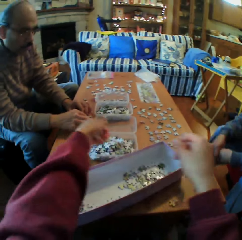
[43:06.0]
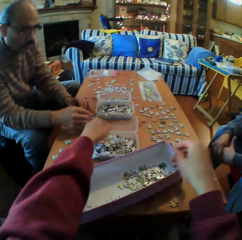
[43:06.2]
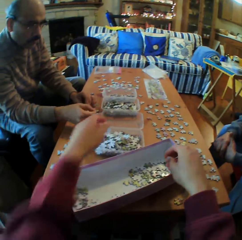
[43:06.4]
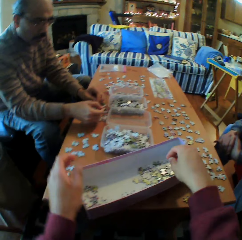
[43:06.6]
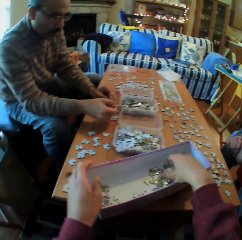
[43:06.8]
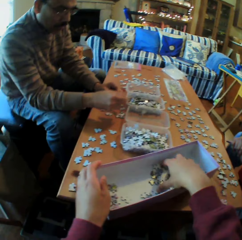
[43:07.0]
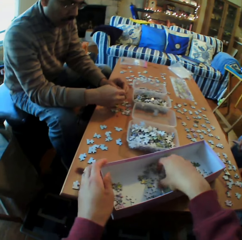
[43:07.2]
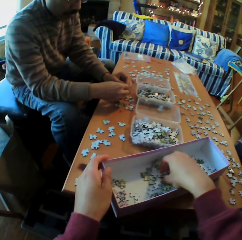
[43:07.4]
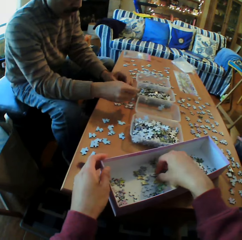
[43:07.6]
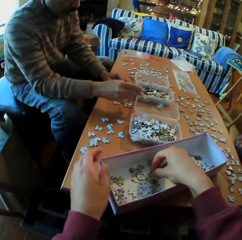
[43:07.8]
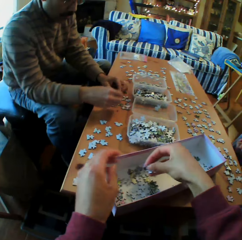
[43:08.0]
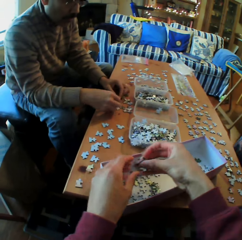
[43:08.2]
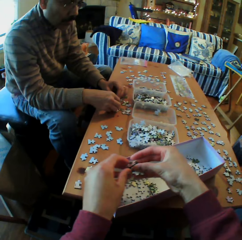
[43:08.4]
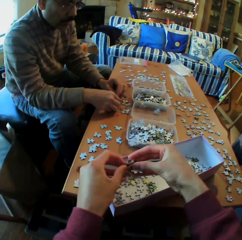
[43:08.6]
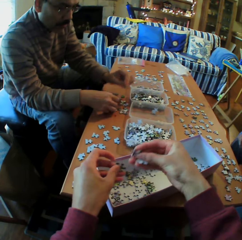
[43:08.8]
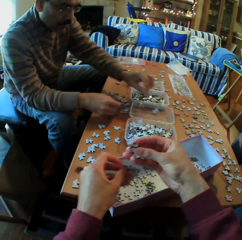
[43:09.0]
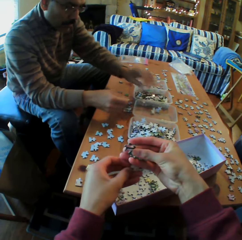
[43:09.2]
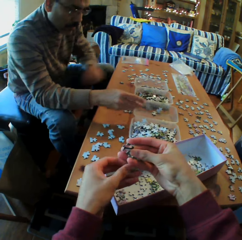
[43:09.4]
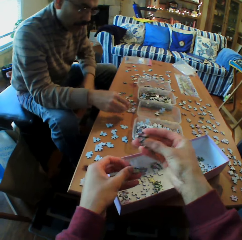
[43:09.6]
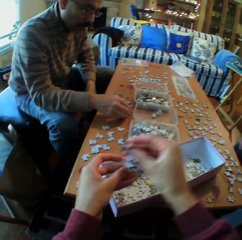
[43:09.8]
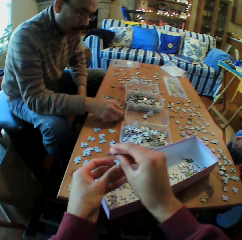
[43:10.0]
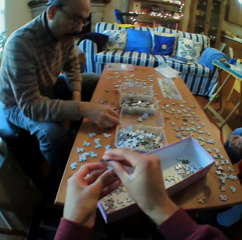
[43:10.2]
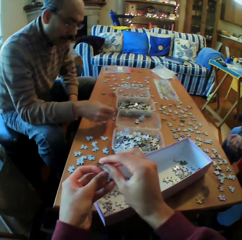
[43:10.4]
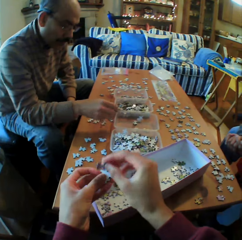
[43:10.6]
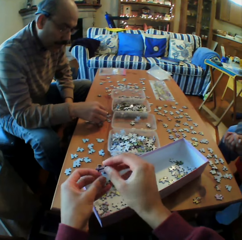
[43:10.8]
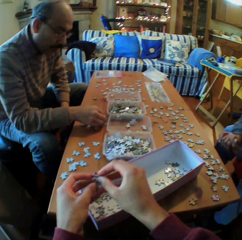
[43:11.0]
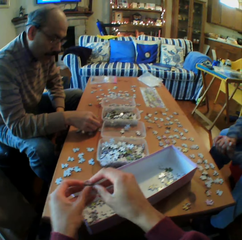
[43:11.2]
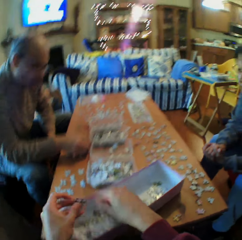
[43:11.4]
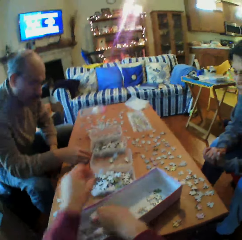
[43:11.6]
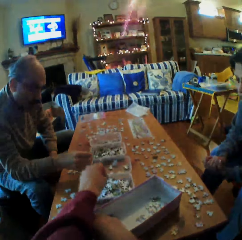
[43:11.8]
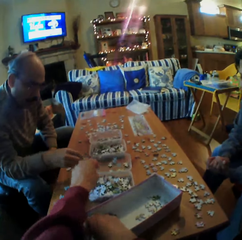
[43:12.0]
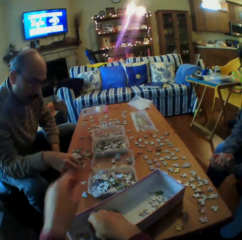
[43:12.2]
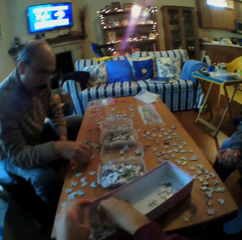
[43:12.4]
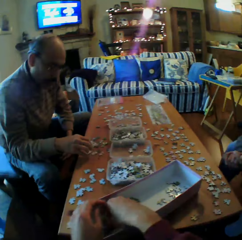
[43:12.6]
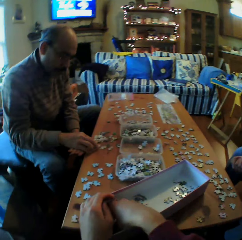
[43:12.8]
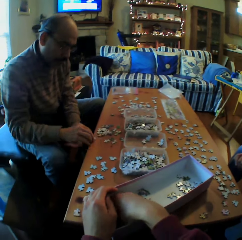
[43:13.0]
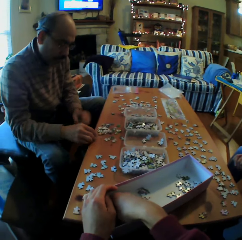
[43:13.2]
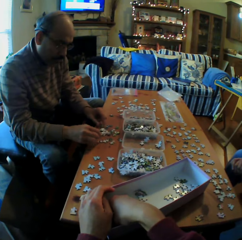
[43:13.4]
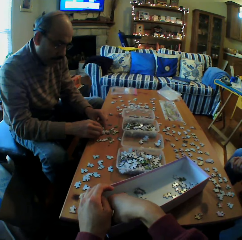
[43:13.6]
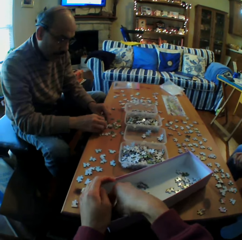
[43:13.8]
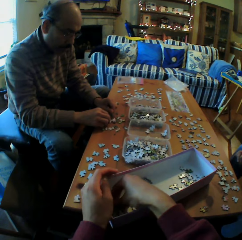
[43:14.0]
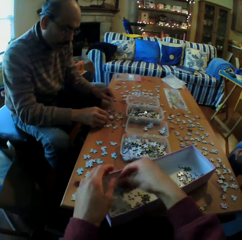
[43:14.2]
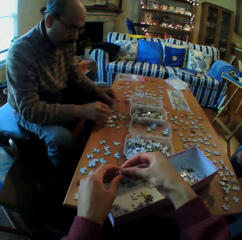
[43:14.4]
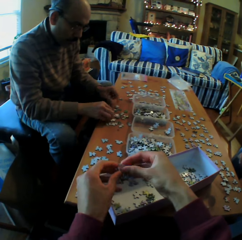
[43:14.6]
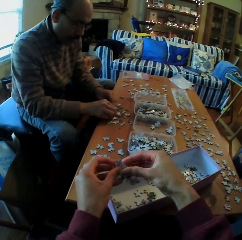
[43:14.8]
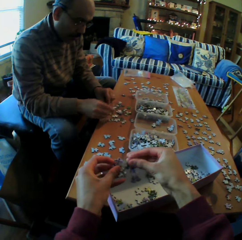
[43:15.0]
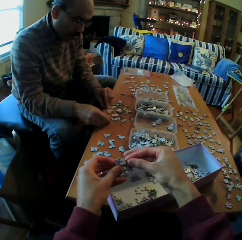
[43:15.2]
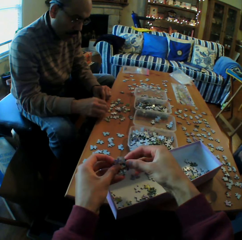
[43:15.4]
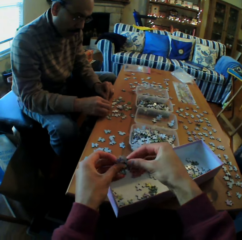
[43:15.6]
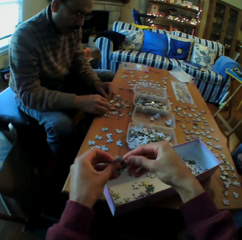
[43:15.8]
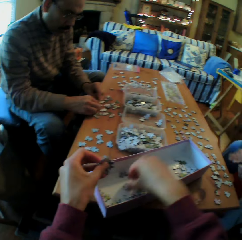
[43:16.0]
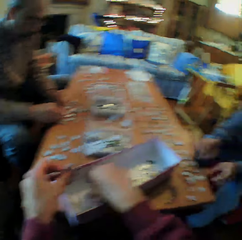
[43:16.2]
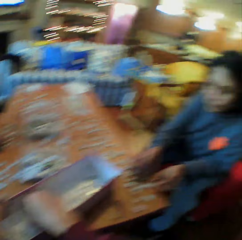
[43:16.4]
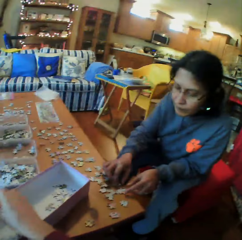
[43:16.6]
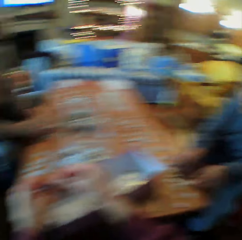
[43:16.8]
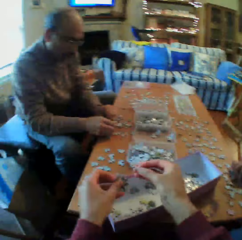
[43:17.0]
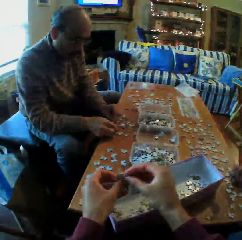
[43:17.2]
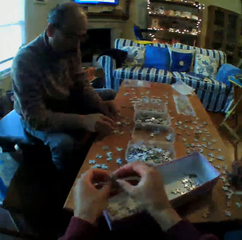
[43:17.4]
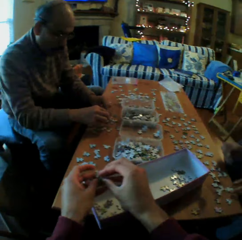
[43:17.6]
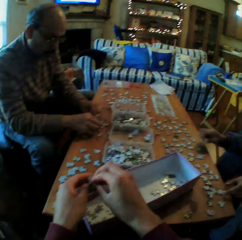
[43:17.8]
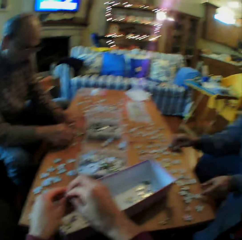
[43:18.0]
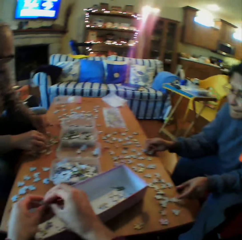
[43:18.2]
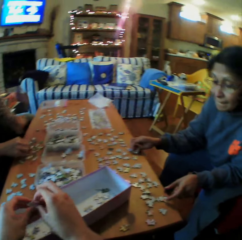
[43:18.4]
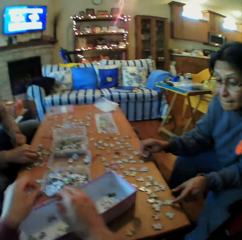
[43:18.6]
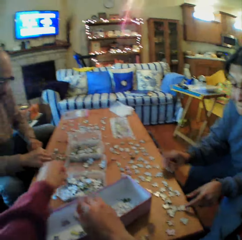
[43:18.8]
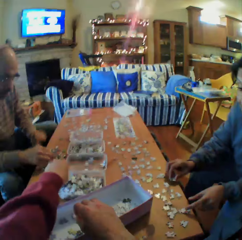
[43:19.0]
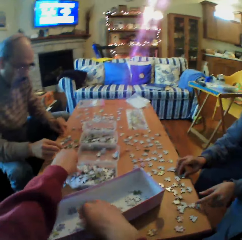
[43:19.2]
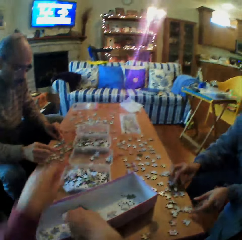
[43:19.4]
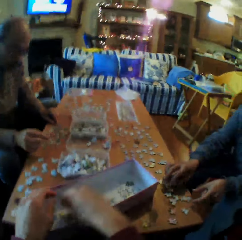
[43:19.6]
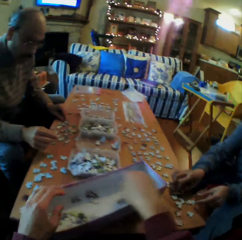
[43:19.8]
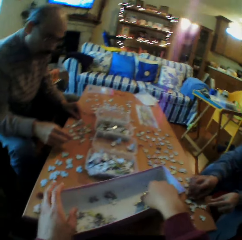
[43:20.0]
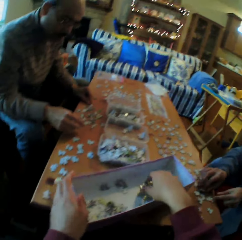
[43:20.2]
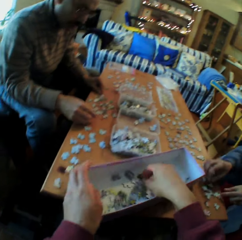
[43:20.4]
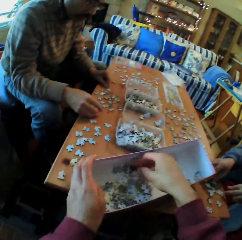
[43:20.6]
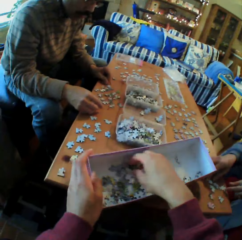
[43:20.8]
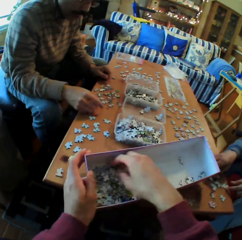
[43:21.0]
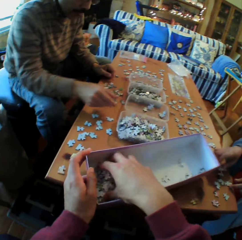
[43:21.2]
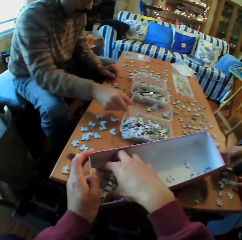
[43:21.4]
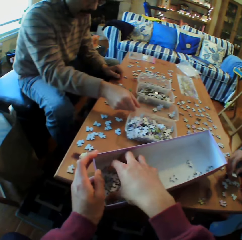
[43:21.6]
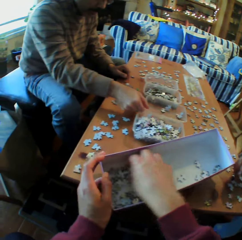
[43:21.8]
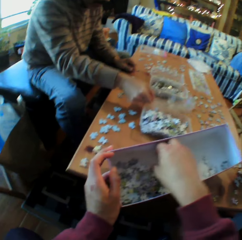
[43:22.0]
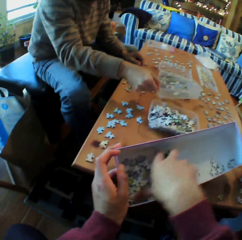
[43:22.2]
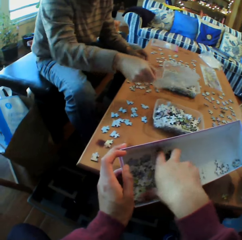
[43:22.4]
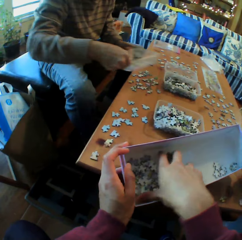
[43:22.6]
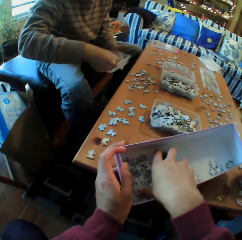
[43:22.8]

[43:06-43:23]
The camera wearer puts the papers in the dish. The man picks up the piece of paper from the box. The camera wearer chooses puzzle pieces. They put the papers in the dish. They pick up the pieces of paper from the box. They pick up the pieces of paper from the box again. They look at the pieces of paper. They look at the woman. They converse with the man and the woman. They put the papers in the dish. They pick up the pieces of paper from the box.

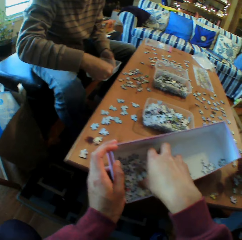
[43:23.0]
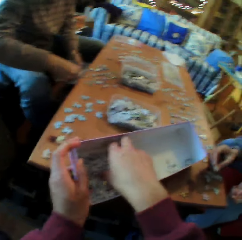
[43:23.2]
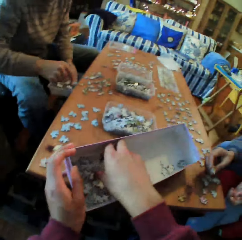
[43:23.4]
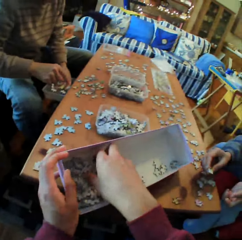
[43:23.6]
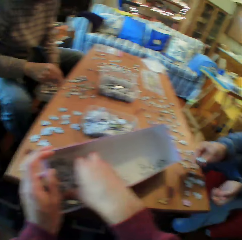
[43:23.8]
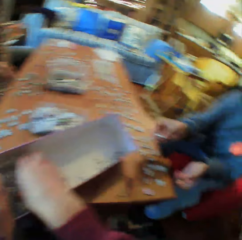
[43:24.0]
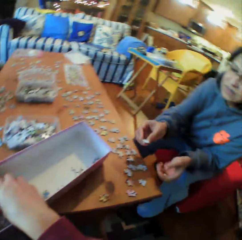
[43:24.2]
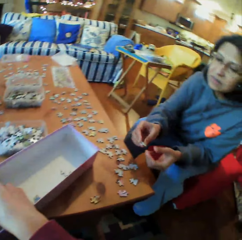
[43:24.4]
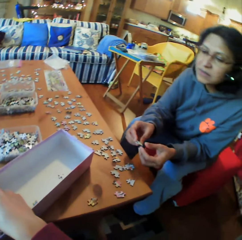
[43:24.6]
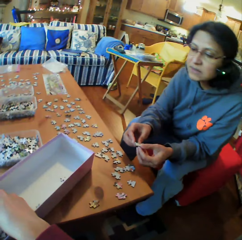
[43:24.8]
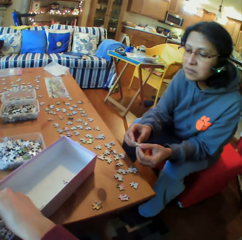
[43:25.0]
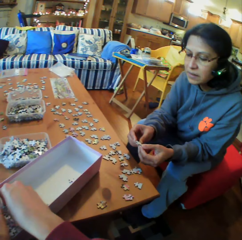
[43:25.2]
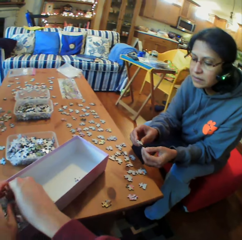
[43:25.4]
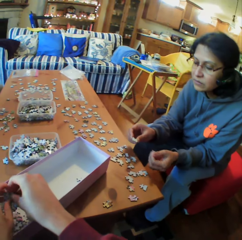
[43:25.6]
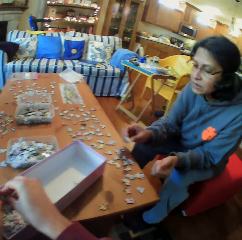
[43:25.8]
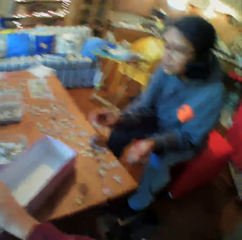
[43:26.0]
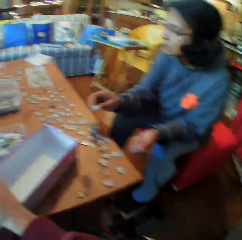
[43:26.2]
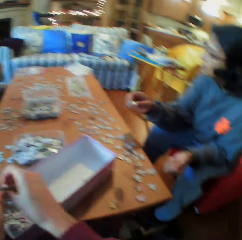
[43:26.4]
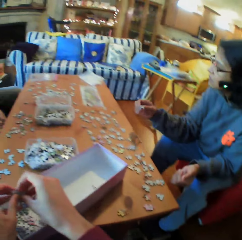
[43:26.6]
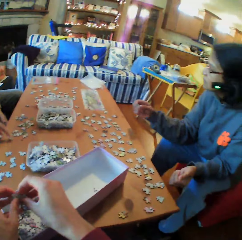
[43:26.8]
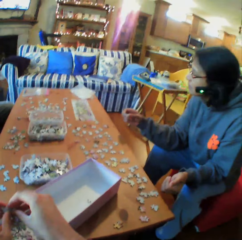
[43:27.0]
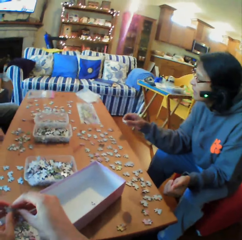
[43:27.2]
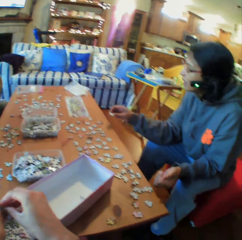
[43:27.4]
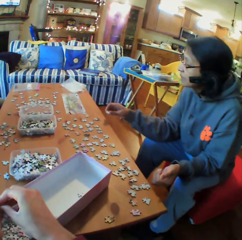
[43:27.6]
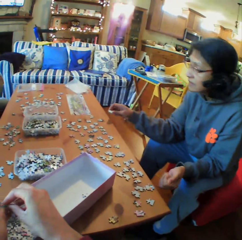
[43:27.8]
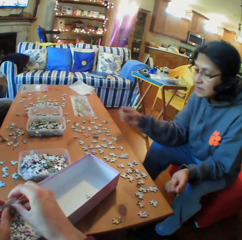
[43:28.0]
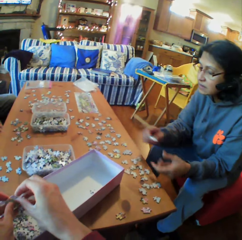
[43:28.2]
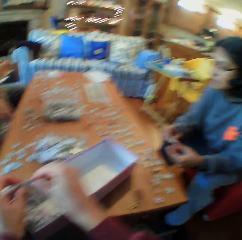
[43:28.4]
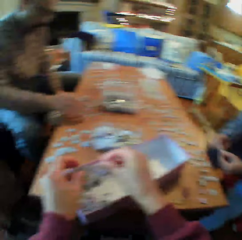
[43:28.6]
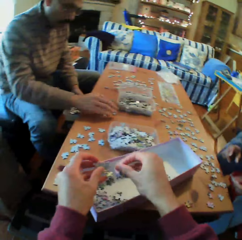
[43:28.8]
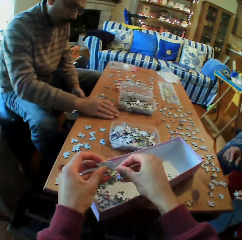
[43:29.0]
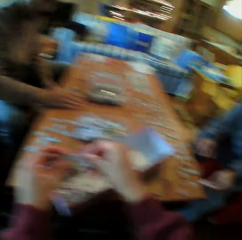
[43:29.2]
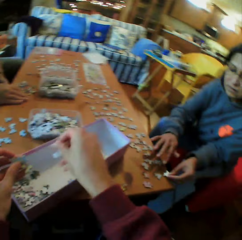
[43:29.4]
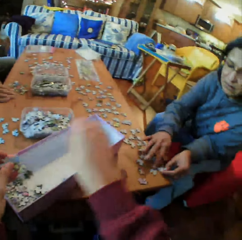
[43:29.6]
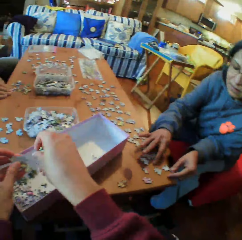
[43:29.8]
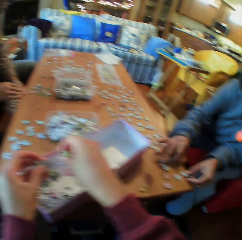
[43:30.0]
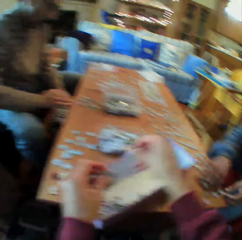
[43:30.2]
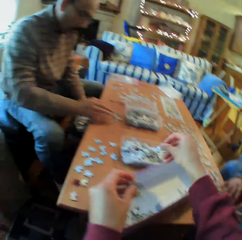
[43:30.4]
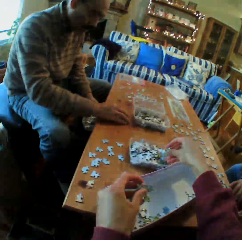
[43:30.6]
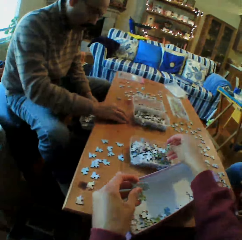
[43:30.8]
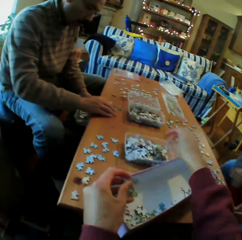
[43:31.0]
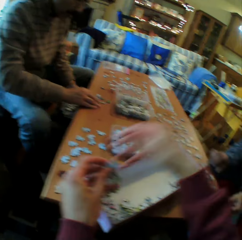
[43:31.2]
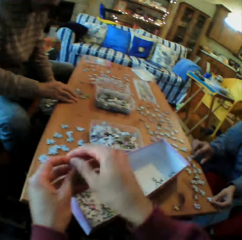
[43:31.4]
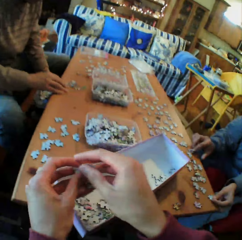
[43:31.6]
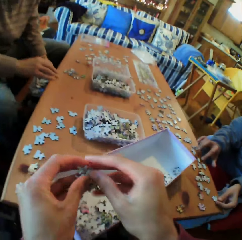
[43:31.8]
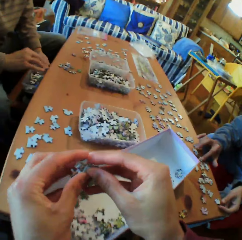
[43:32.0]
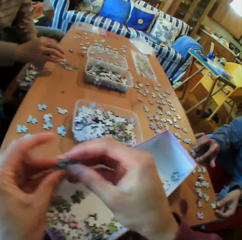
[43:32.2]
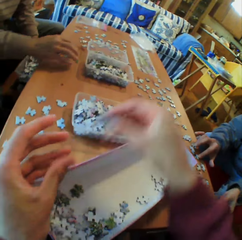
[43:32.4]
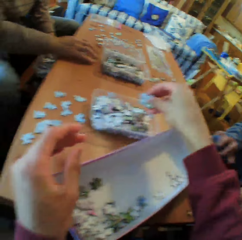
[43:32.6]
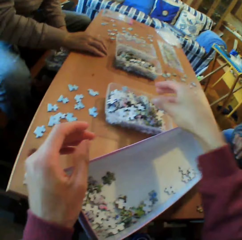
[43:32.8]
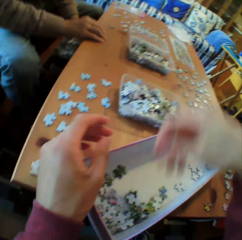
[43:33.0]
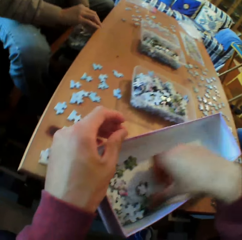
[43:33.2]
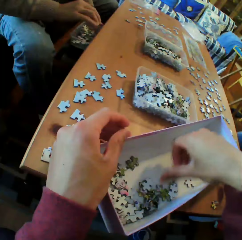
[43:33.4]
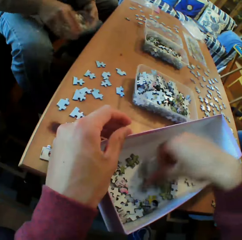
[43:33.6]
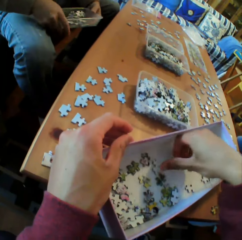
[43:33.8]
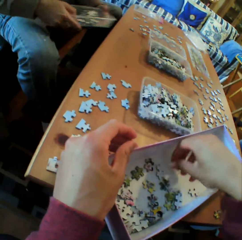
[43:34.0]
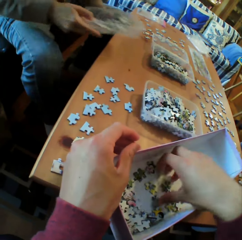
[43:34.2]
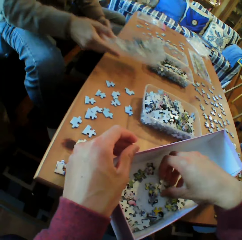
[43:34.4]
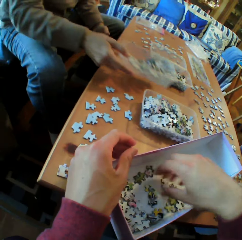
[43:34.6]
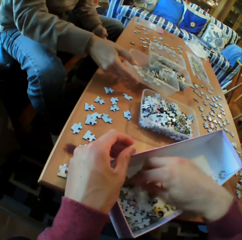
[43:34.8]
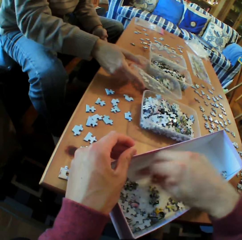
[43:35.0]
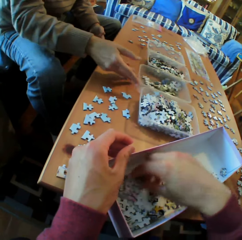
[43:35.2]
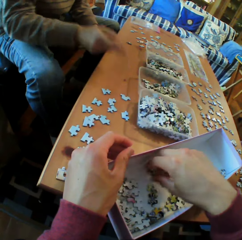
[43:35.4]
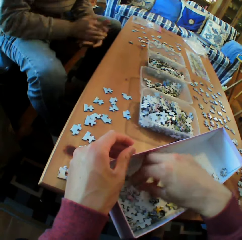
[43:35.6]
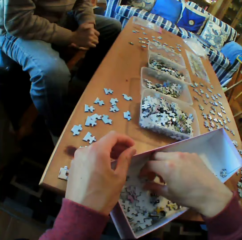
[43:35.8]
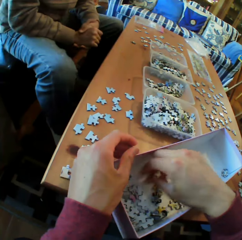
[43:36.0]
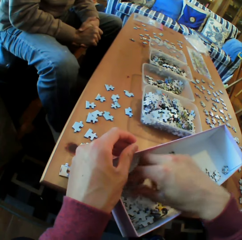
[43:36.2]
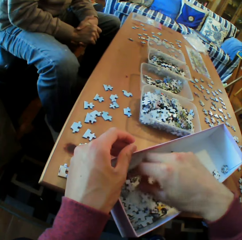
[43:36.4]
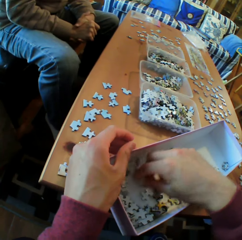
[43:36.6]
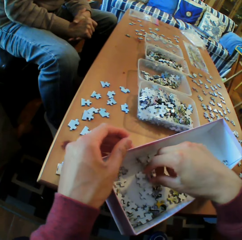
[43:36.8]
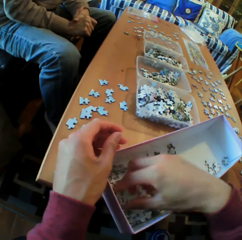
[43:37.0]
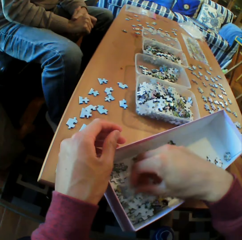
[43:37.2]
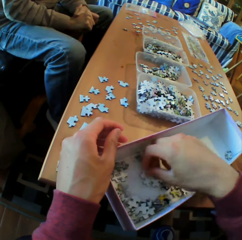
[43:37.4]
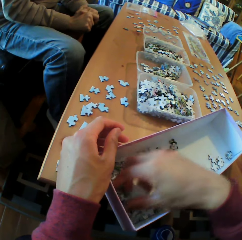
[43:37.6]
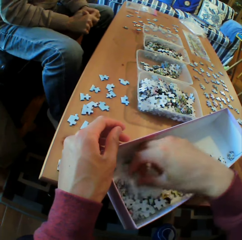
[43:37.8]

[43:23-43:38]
The camera wearer picks puzzle pieces. They look at a woman. A person talks. The camera wearer looks at the pieces of paper. They put the pieces of paper in the dish. They pick up the pieces of paper from the box. Another person puts a container down.
